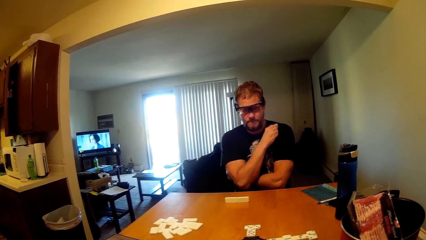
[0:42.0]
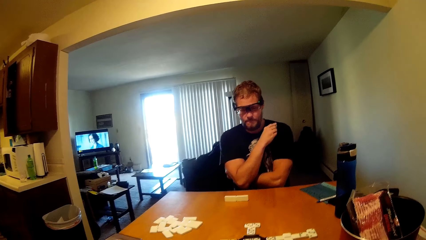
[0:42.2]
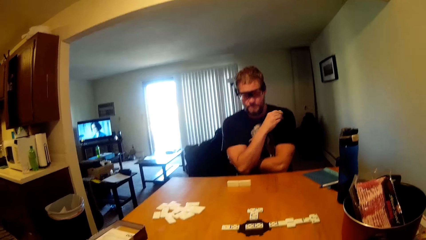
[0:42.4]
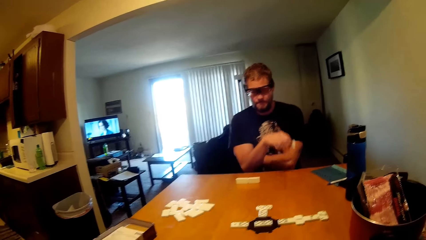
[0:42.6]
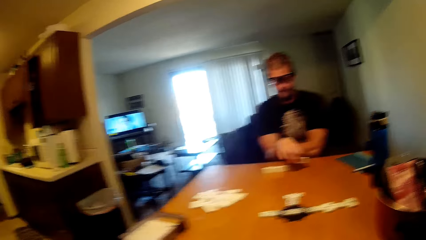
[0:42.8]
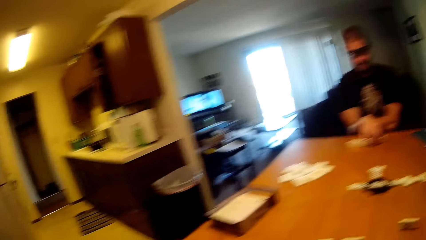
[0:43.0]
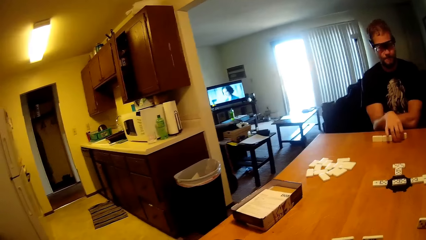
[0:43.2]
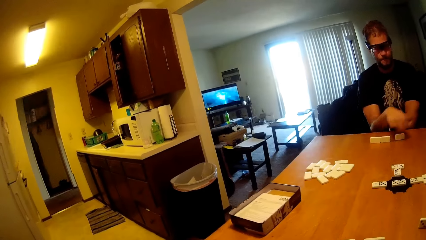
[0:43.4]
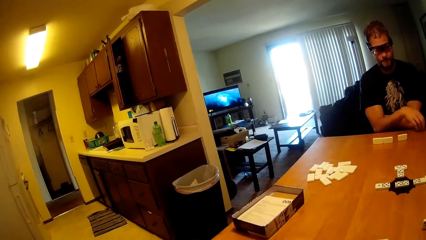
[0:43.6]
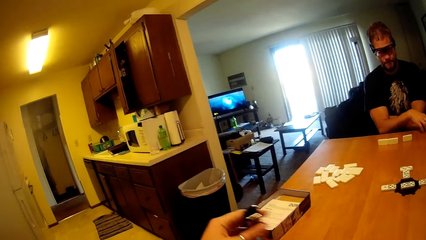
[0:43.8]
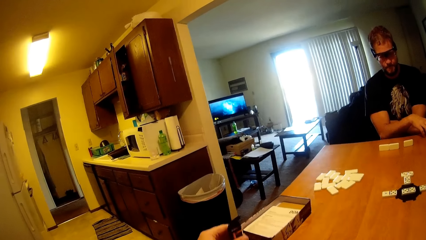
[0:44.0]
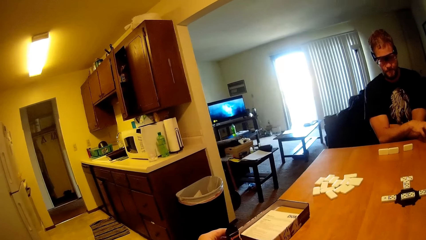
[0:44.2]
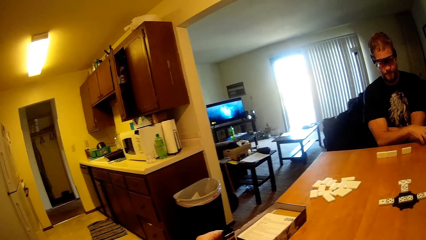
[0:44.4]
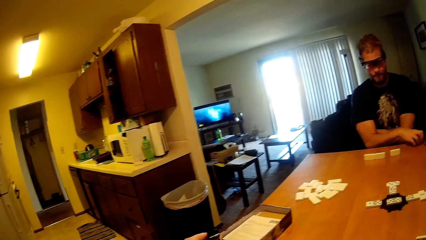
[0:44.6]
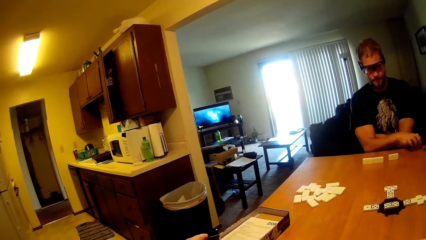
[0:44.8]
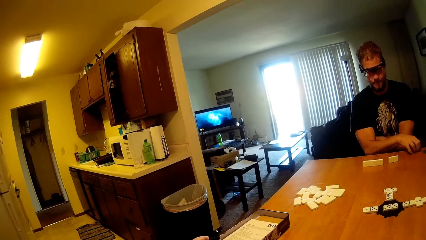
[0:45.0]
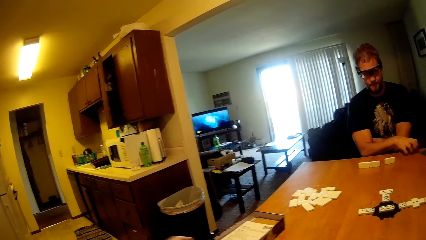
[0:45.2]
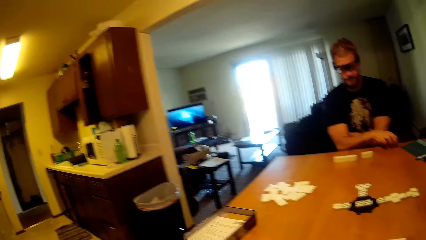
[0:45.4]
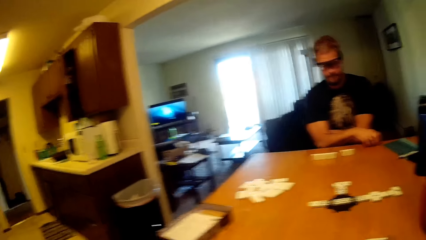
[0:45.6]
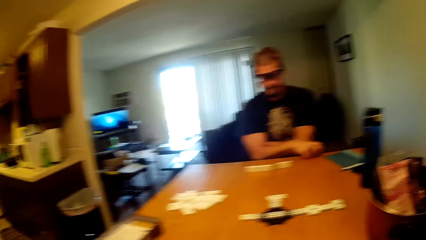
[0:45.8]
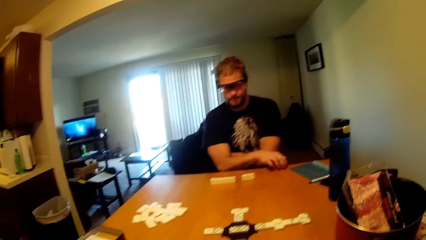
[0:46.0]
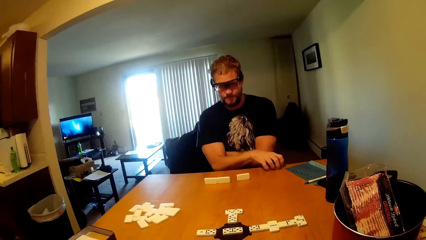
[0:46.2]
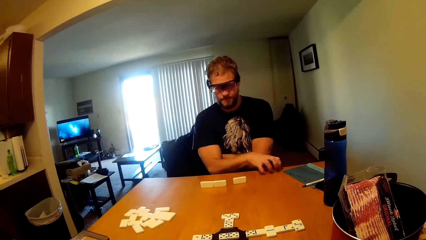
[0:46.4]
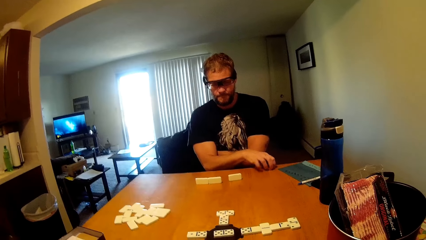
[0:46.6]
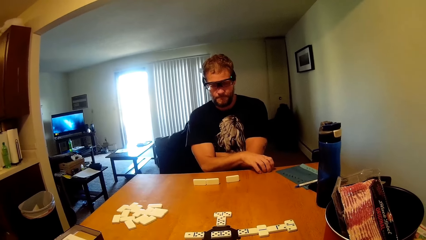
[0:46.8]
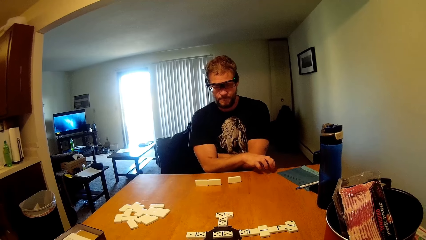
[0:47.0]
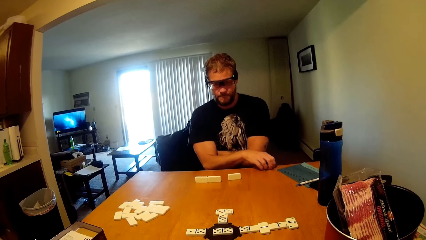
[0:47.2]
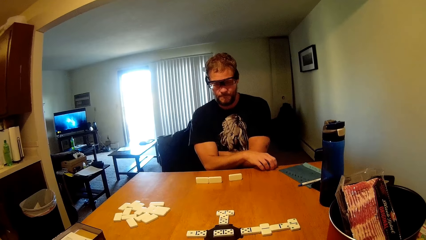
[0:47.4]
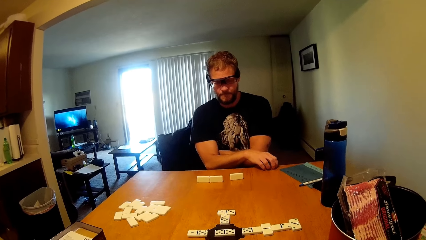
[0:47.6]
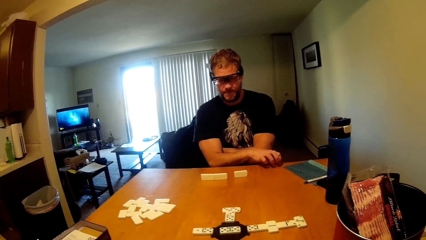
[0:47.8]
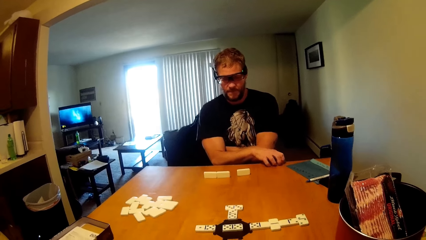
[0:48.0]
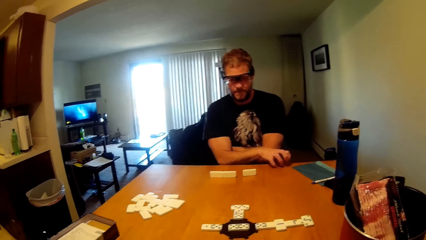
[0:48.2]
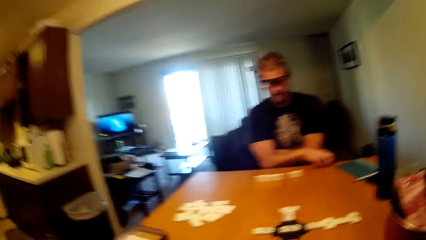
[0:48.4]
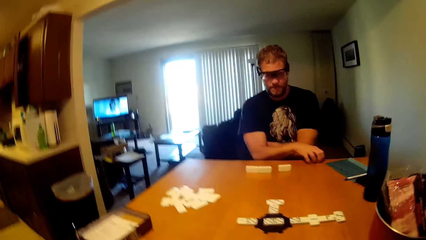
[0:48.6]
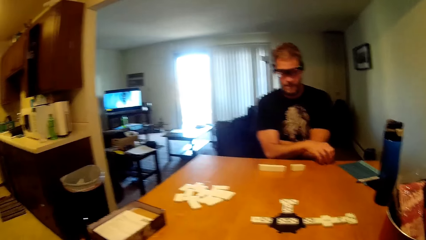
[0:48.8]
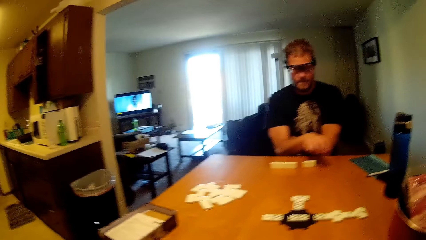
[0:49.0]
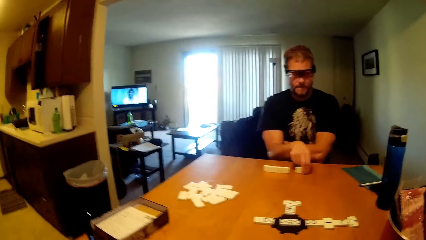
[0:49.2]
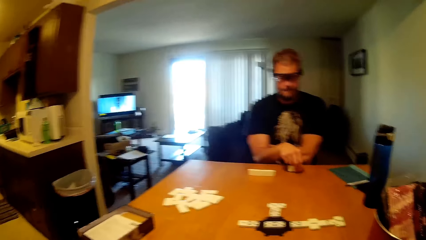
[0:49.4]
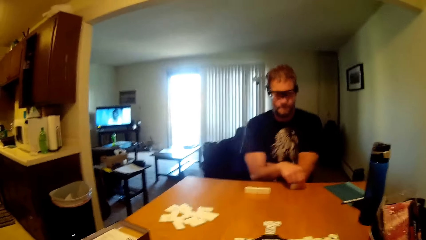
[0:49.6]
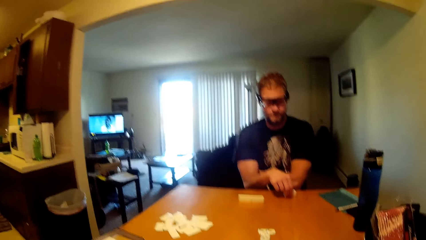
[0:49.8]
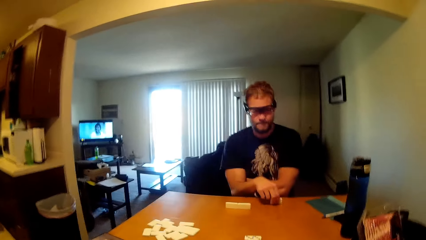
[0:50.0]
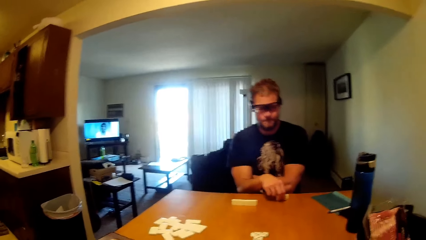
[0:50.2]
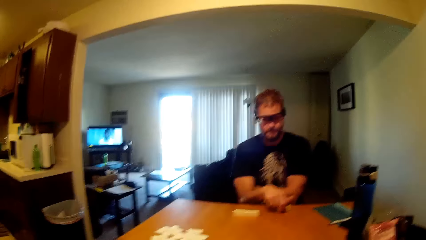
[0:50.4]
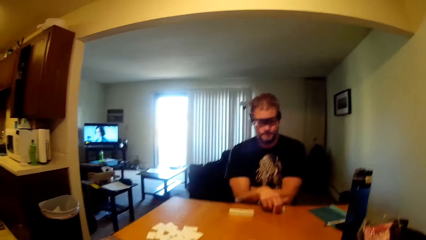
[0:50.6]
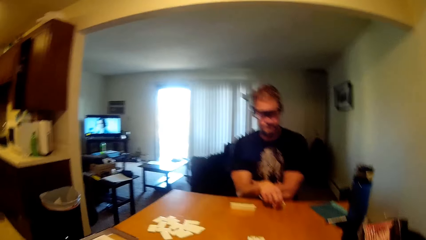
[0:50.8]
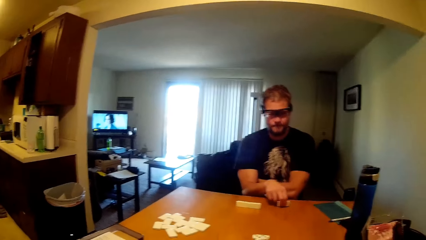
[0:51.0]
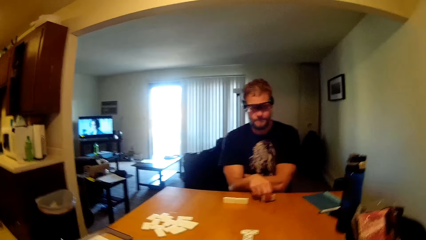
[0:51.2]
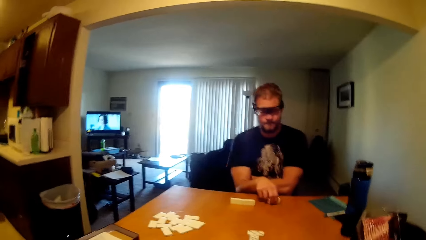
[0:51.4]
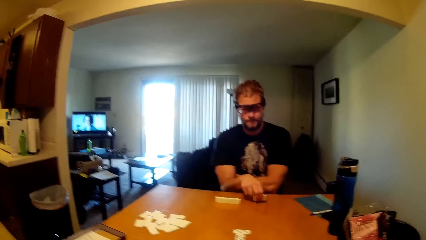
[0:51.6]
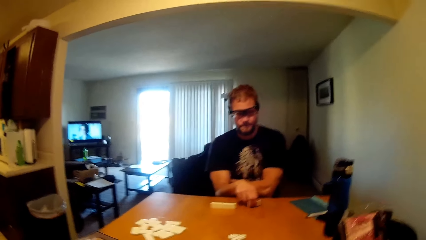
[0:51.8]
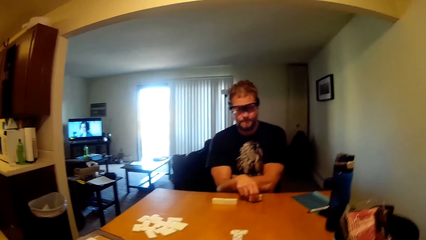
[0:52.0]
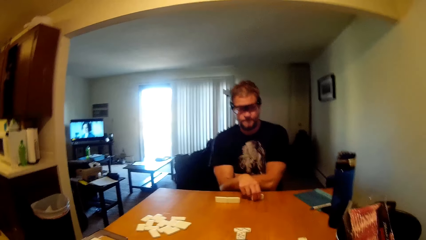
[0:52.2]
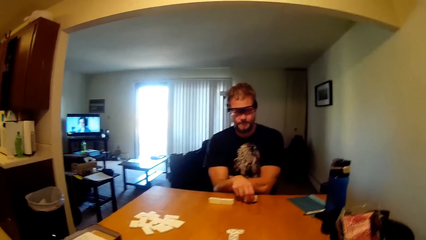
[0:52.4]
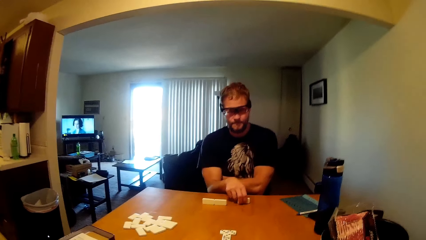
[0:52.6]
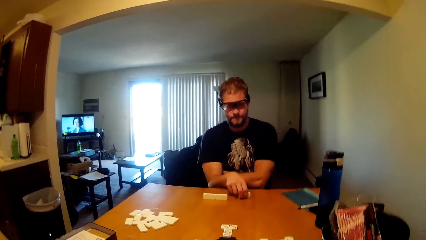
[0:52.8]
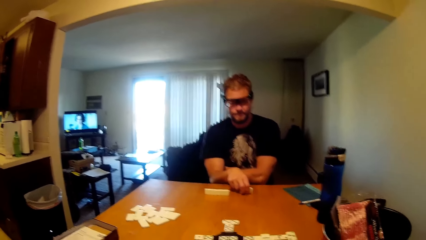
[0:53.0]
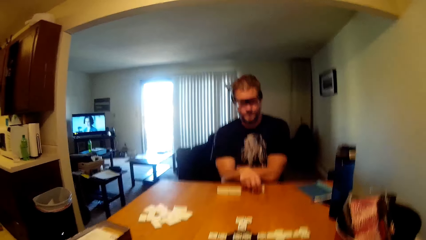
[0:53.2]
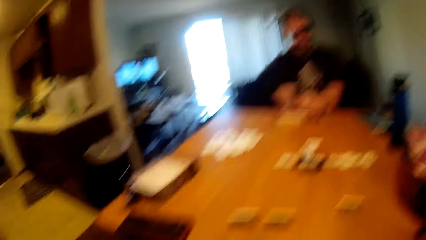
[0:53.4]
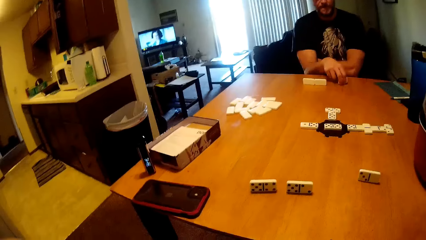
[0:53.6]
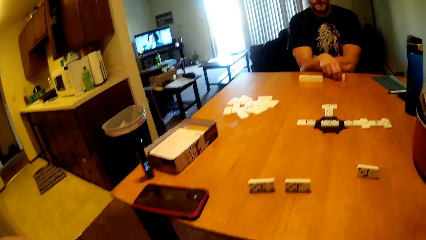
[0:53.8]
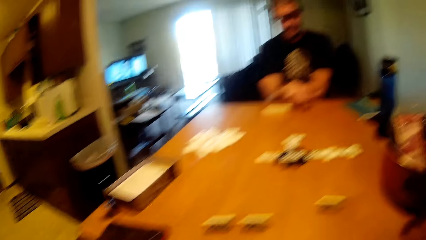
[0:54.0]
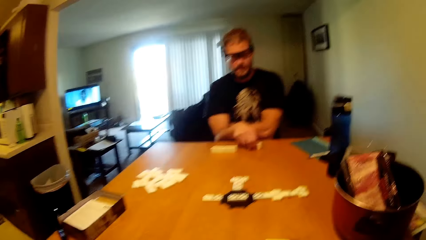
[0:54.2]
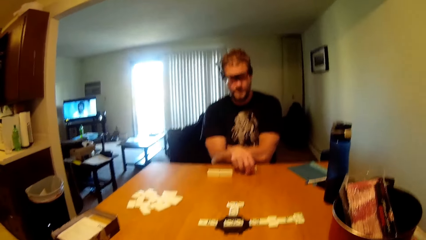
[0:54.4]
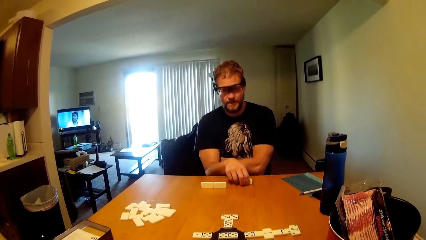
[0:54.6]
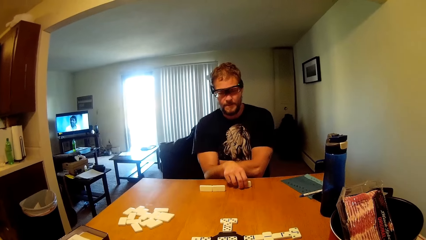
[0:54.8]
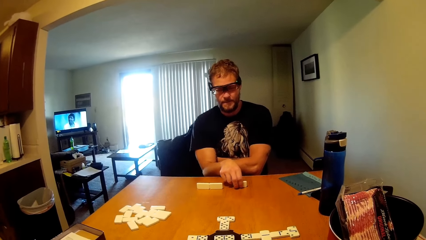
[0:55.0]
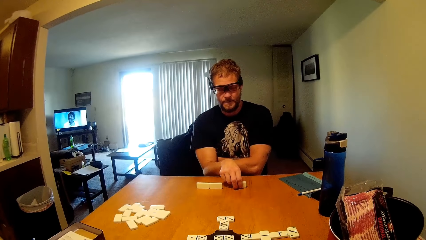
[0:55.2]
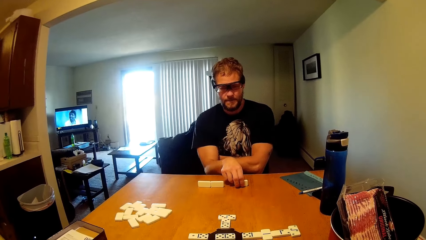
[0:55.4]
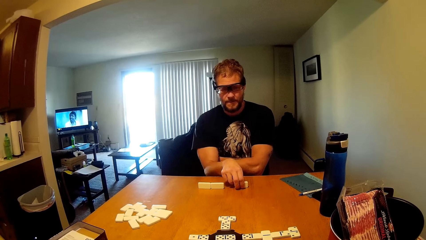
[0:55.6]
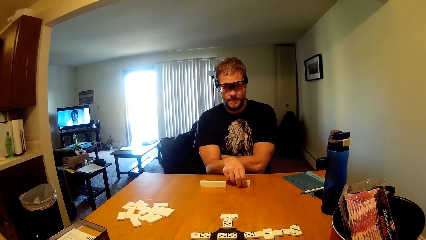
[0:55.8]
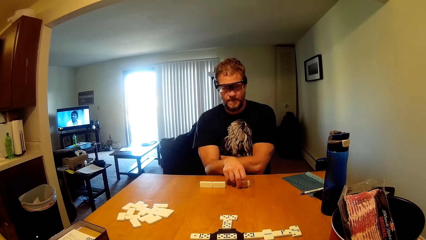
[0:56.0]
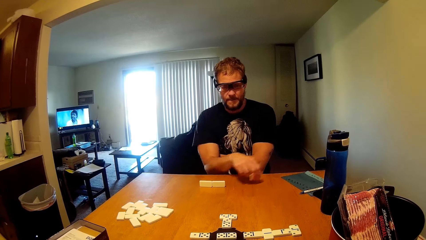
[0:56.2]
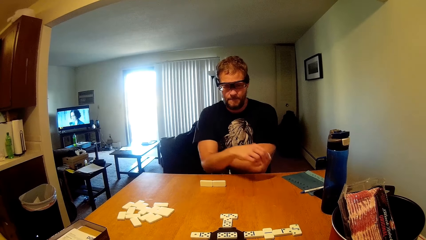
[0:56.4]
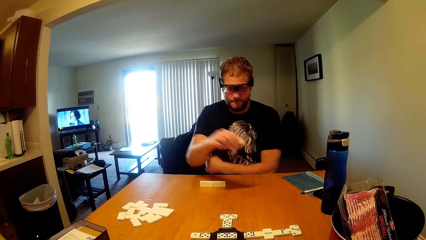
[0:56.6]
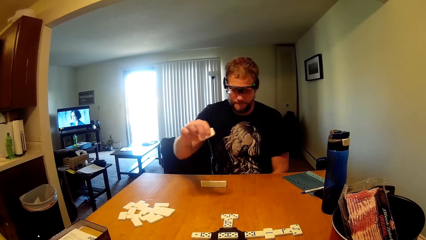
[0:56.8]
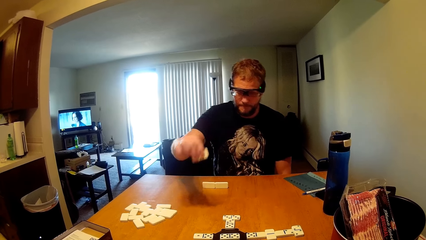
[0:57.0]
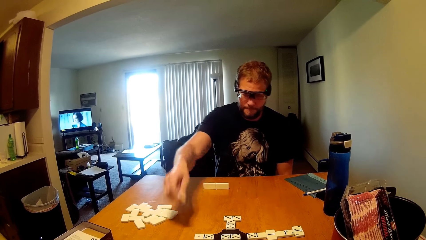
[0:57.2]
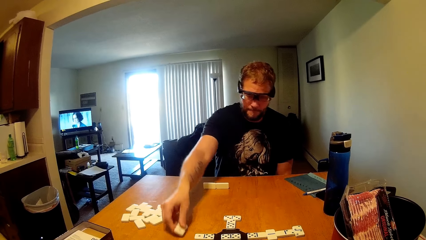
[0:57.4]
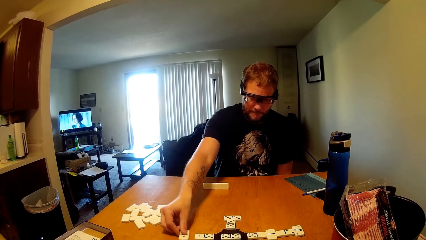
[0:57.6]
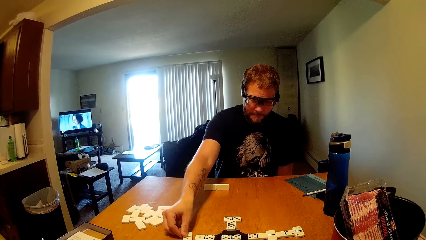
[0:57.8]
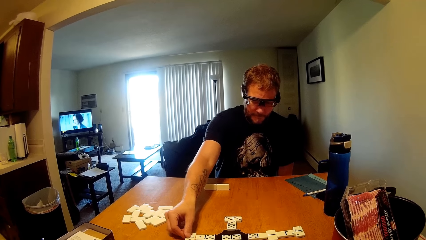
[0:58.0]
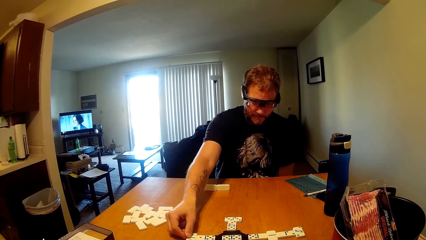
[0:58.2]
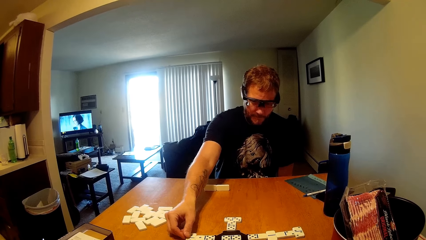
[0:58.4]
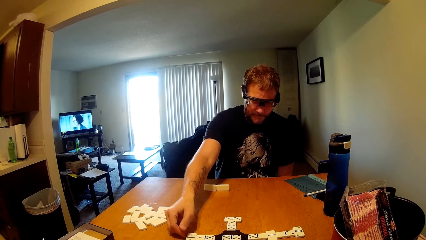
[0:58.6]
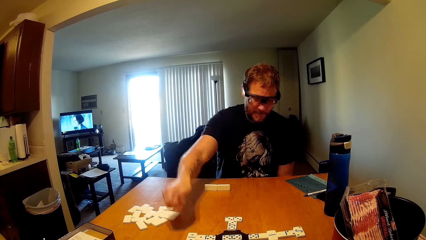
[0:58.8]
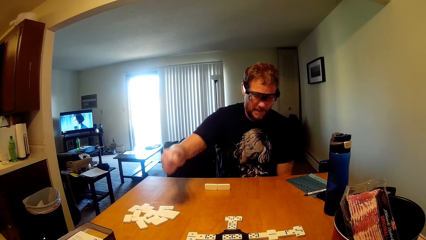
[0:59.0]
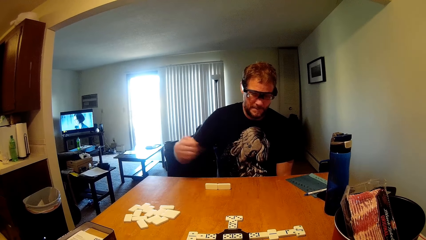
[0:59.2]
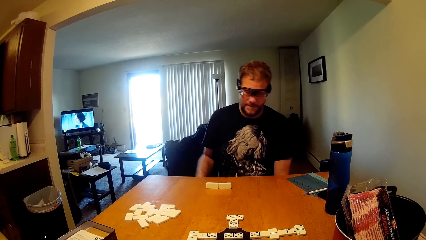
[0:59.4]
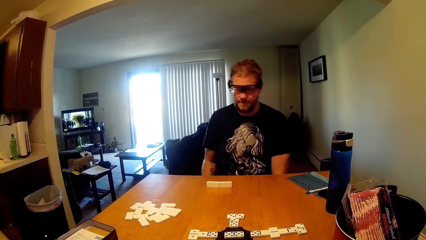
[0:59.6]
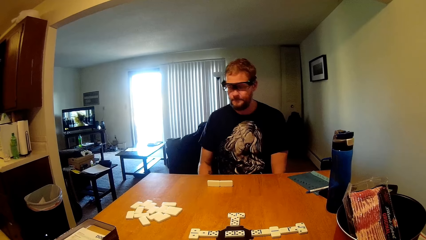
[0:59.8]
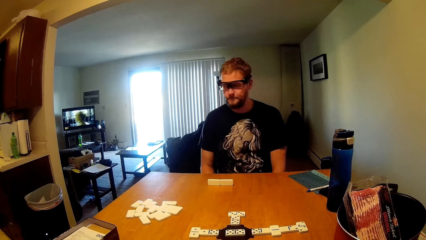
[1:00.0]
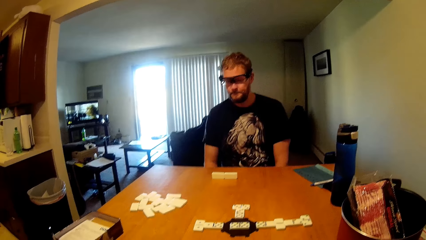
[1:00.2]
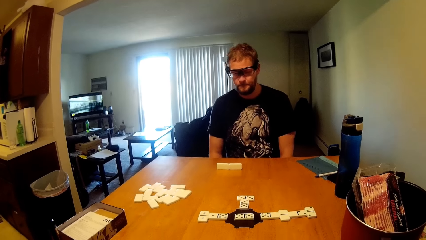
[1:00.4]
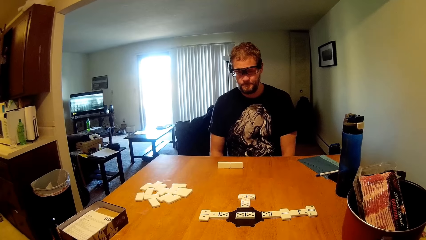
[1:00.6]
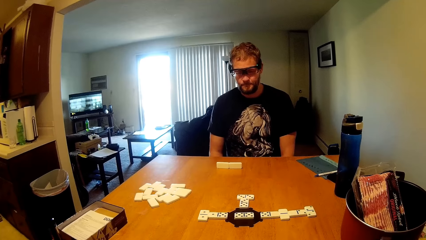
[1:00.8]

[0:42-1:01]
A man taps the shoulder with the scrabble or game piece. He places the scrabble on the table. The camera wearer drops something and moves their hands. The man hits the table. He picks up the game piece. He hits the game piece. He touches the scrabble. The camera wearer lifts the game piece. The man places the scrabble on the table. The camera wearer drops the game piece.
